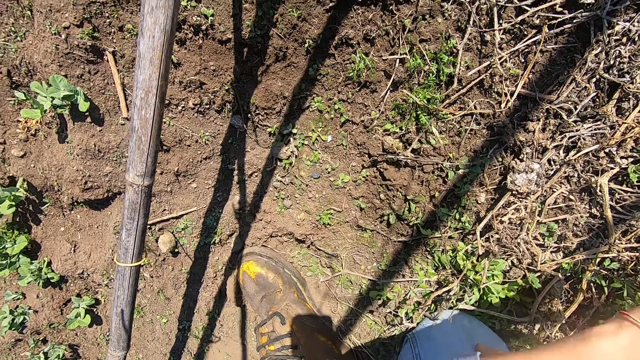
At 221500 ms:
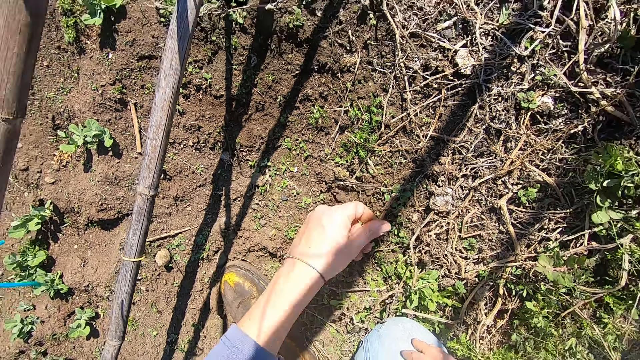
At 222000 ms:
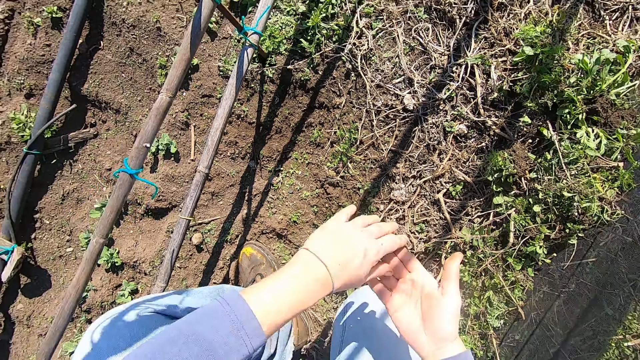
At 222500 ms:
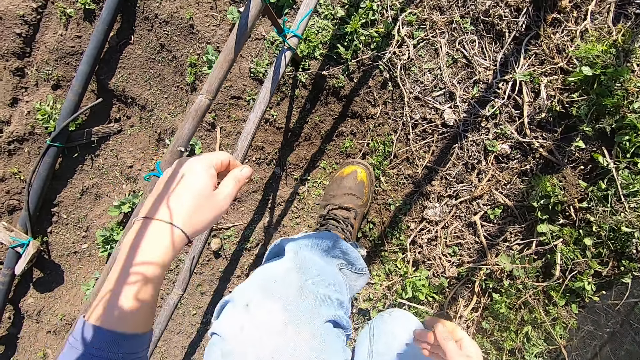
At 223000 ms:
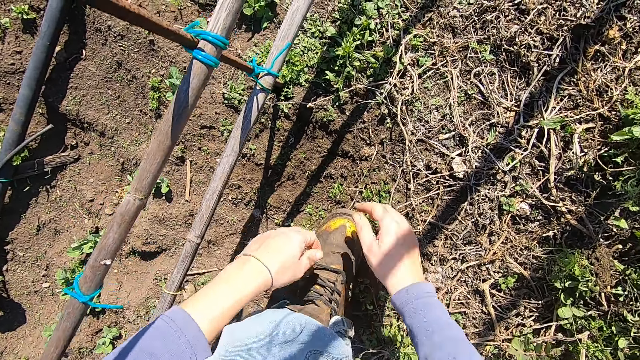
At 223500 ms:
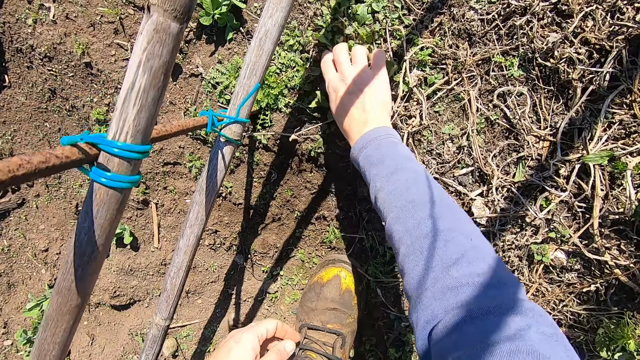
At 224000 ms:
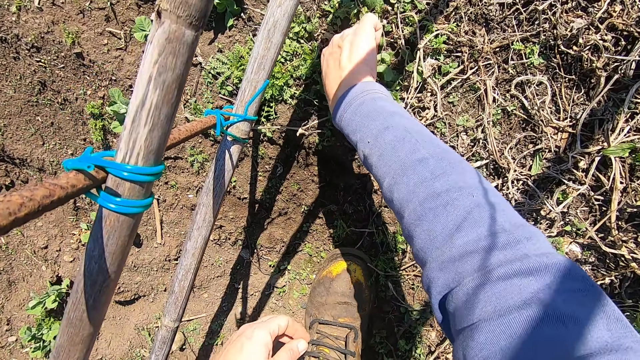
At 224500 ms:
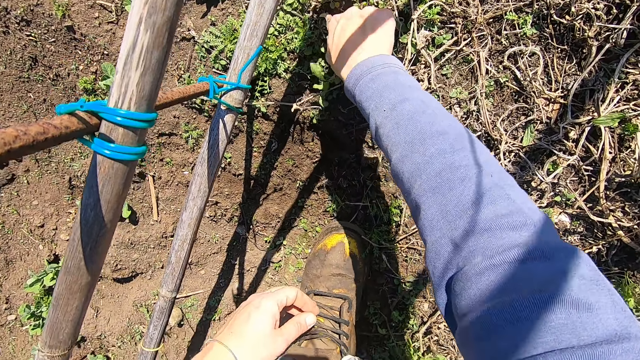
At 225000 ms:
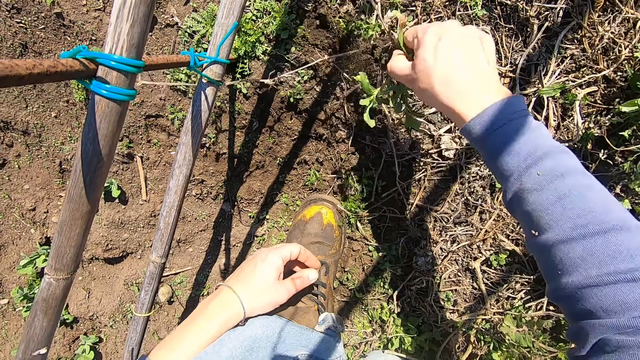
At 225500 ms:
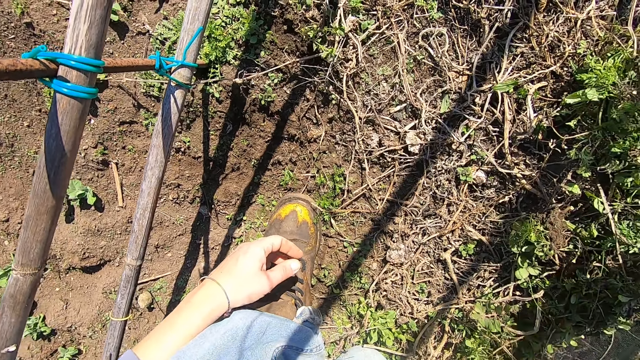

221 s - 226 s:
The camera wearer throws the weed plant in his left hand away. He rubs his hands over each other. He moves his left leg. He makes a step forward. He pulls out a weed plant from the ground with his right hand. He holds the weed. He throws the weed plant in his right hand away.

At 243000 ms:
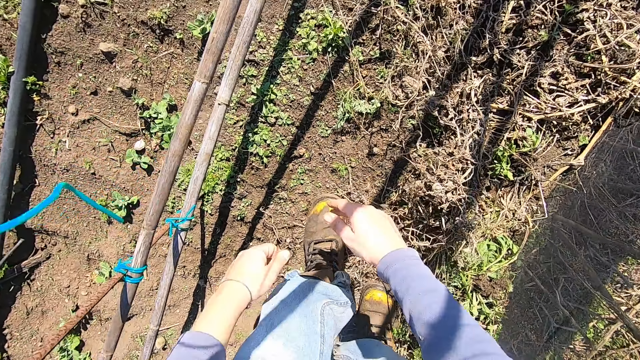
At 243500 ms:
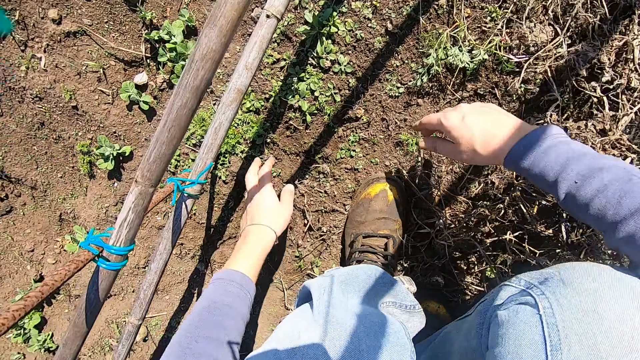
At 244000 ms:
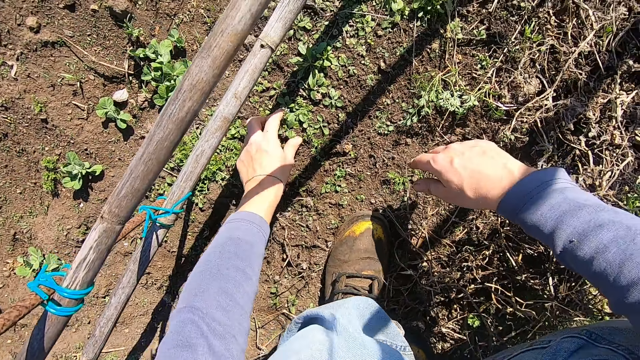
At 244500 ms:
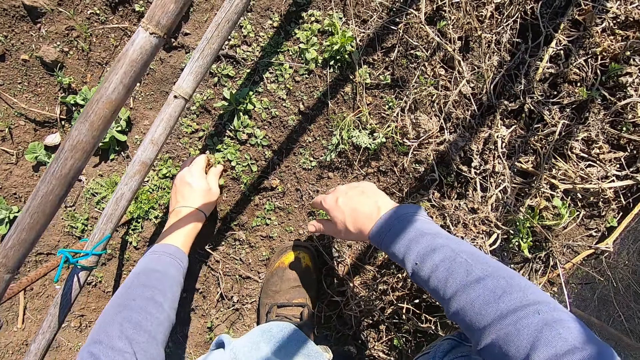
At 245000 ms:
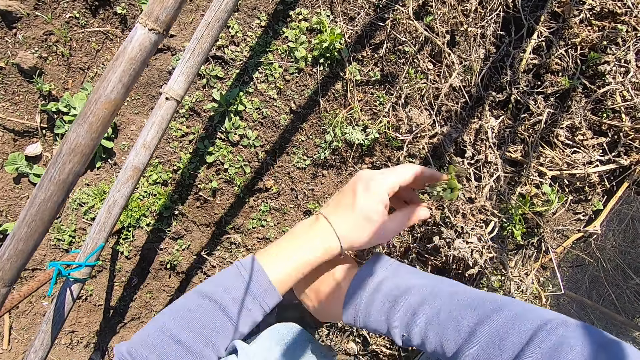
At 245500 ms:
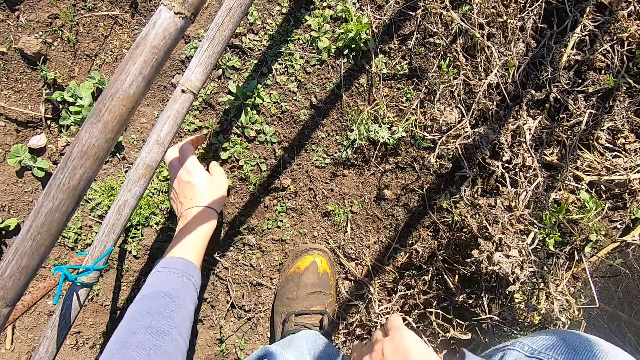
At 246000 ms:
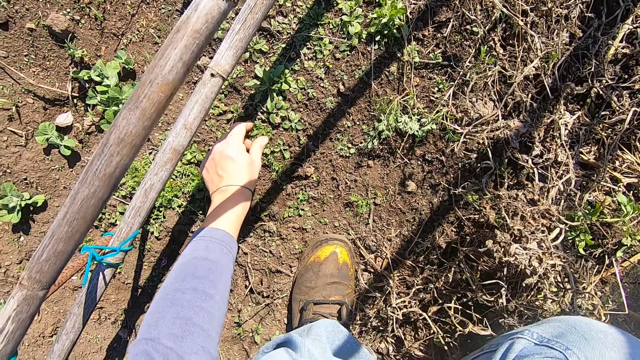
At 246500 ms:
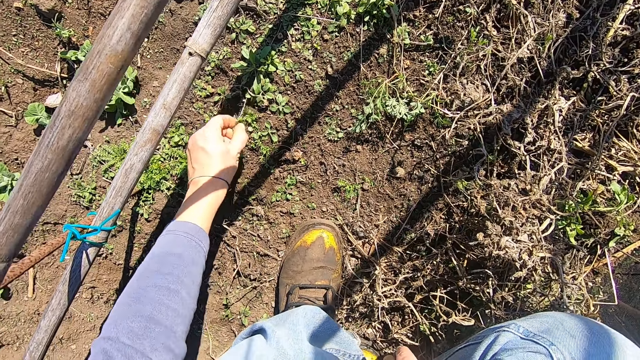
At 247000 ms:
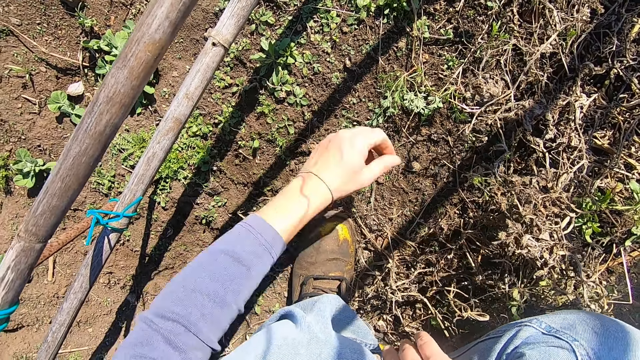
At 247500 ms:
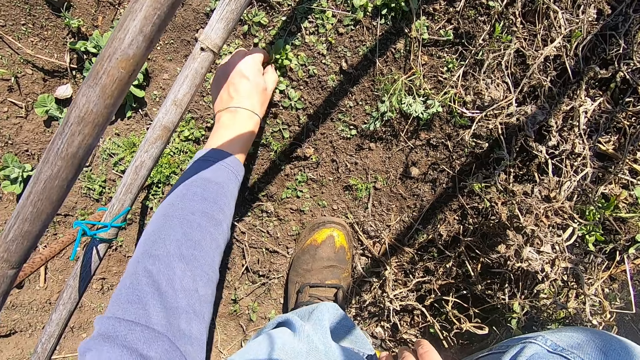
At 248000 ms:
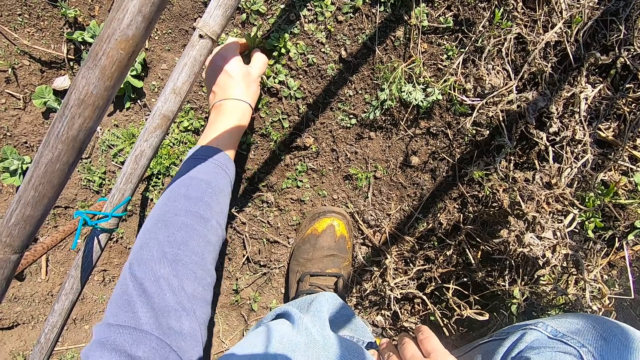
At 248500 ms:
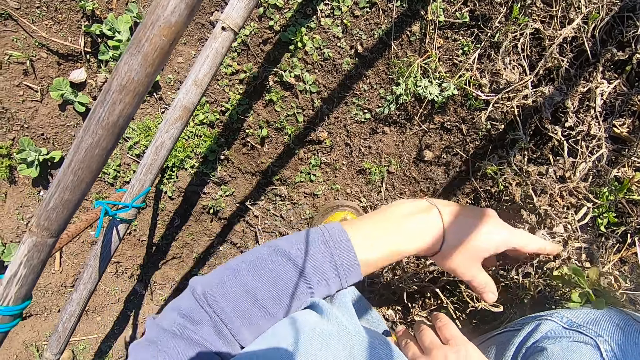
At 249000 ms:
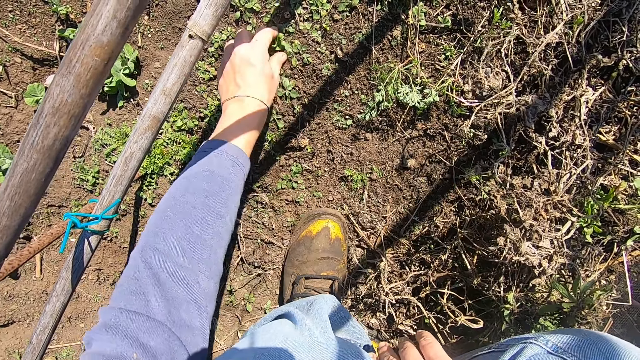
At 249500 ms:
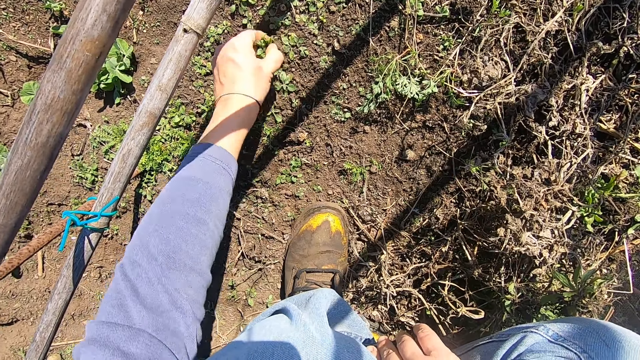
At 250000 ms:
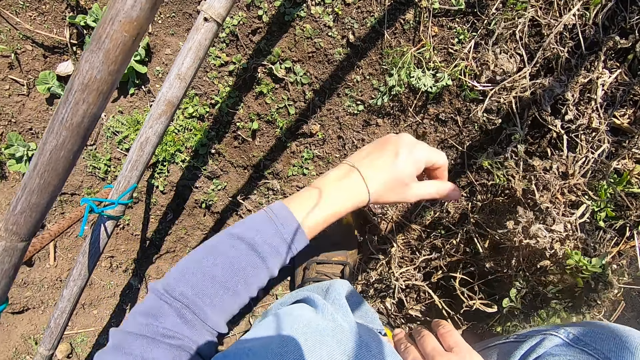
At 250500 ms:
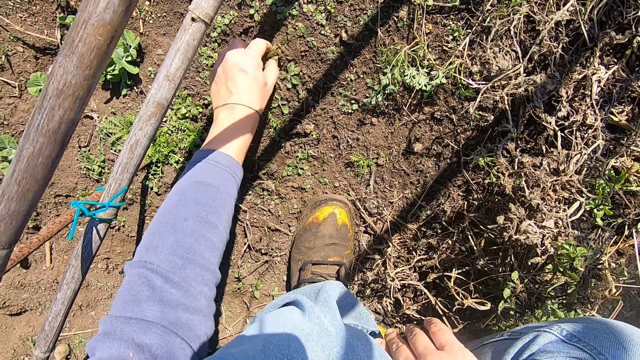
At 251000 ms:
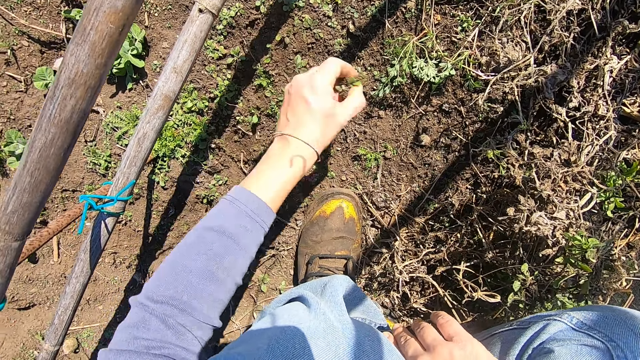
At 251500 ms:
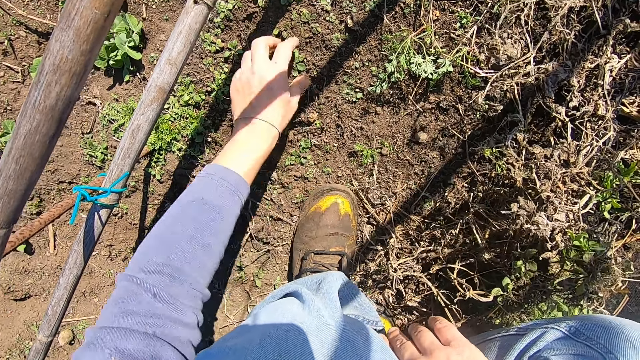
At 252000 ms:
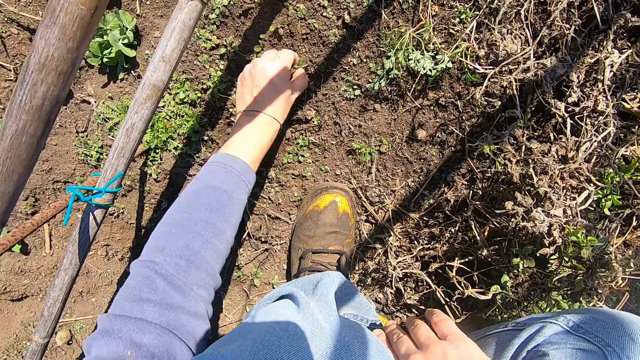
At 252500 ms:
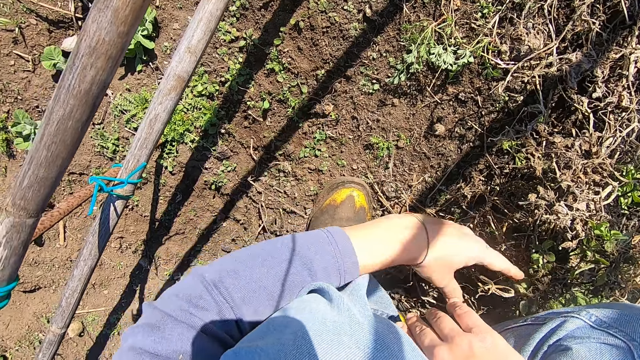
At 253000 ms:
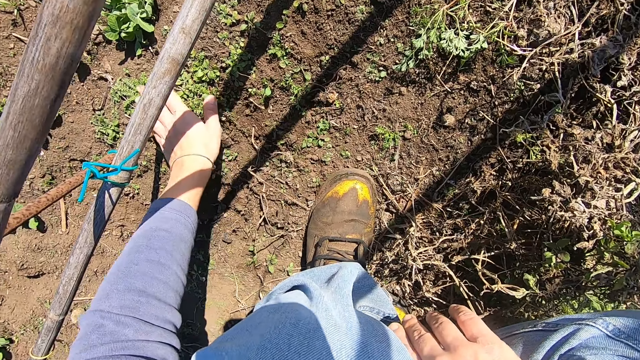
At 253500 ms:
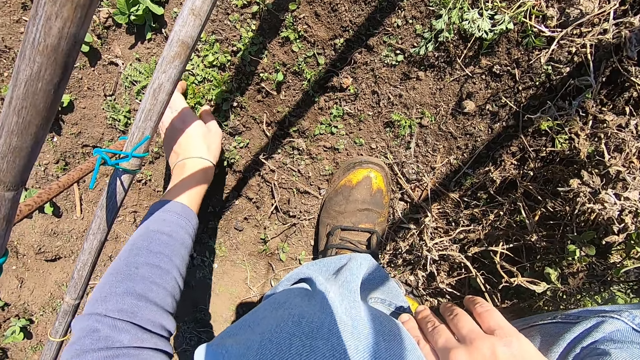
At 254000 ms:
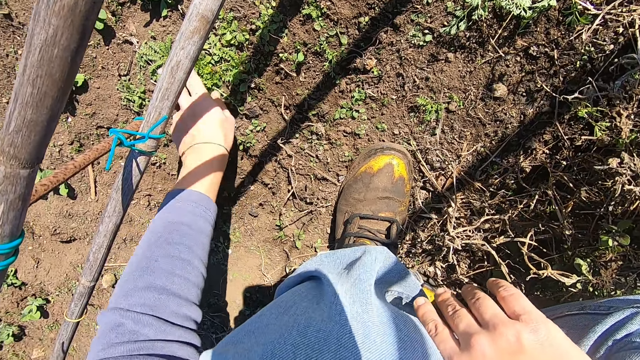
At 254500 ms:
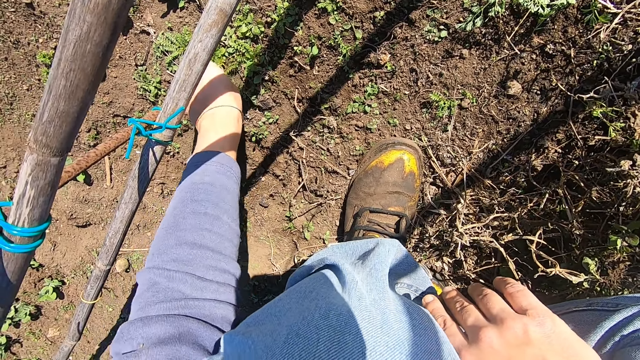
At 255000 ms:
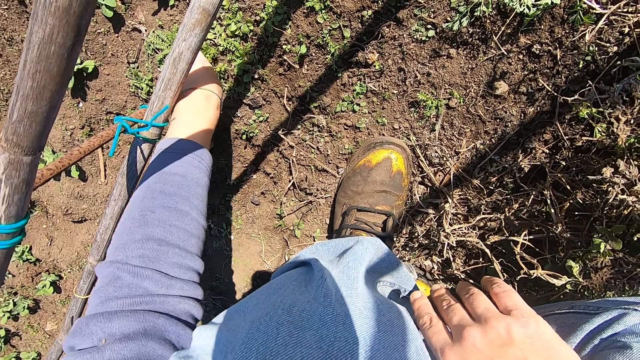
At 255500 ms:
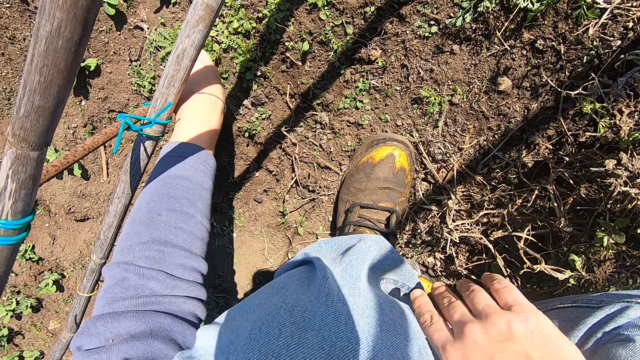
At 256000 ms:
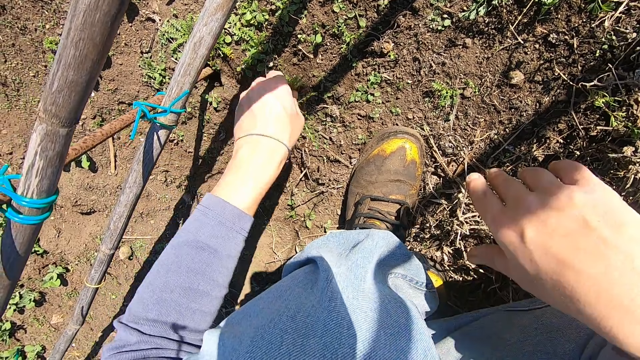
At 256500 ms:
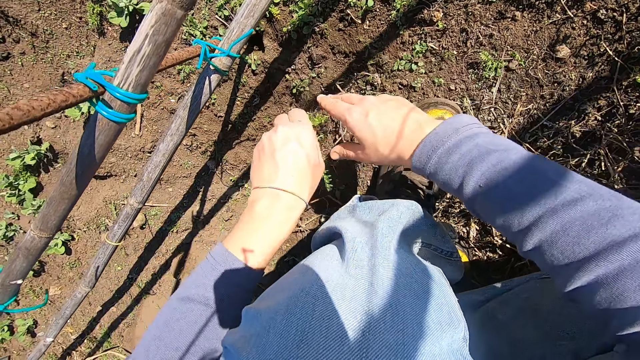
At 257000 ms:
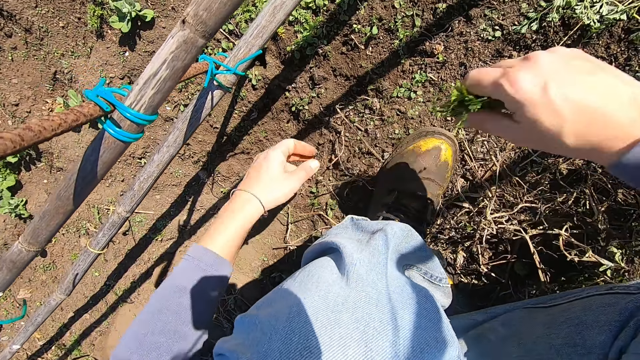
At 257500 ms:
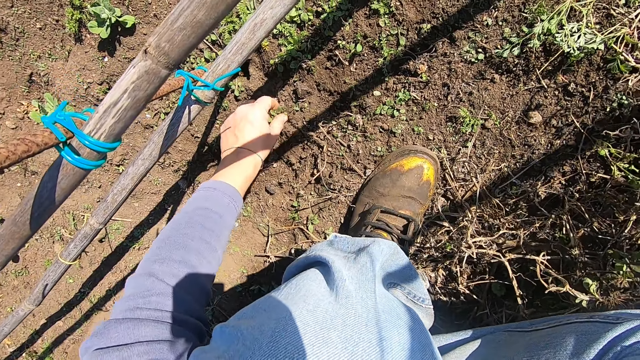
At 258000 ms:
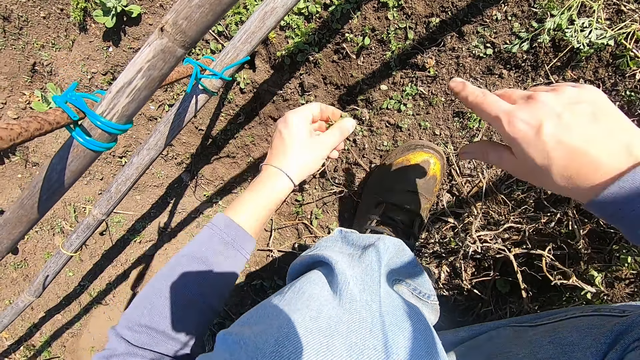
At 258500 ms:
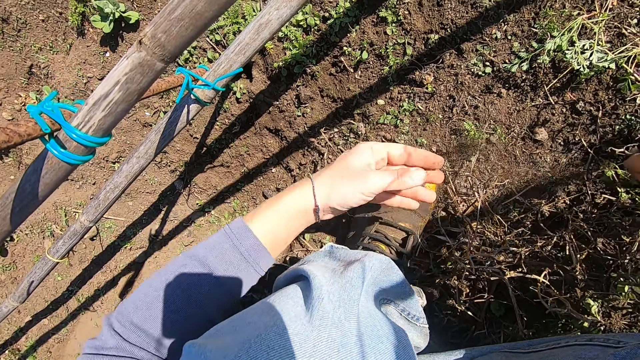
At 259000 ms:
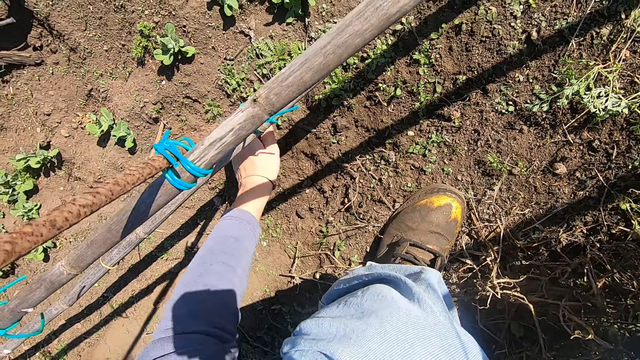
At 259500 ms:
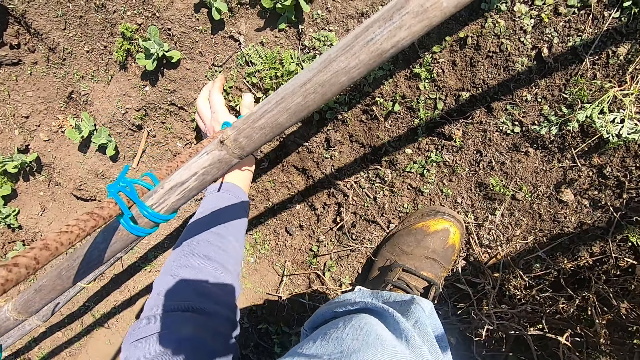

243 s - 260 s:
The camera wearer bends down. He squats. He pulls out a weed plant from the ground with his left hand. He holds the weed. He throws the weed plant in his left hand away. He pulls out a weed plant from the ground with his left hand. He throws the weed plant in his left hand away. He pulls out a weed plant from the ground with his left hand. He throws the weed plant in his left hand away. He pulls out a weed plant from the ground with his left hand. He throws the weed plant in his left hand away. He pulls out a weed plant from the ground with his left hand. He throws the weed plant in his left hand away. He pulls out a weed plant from the ground with his left hand. He throws the weed plant in his left hand away. He pulls out a weed plant from the ground with his left hand. He holds the weed. He passes the weed plant from his left hand to his right hand. He holds the weed. He throws the weed plant in his right hand away. He pulls out a weed plant from the ground with his left hand. He passes the weed plant from his left hand to his right hand. He holds the weed. He throws the weed plant in his right hand away.
